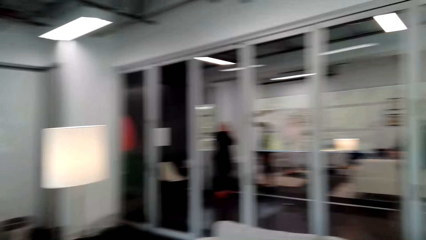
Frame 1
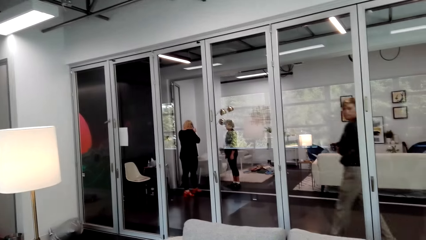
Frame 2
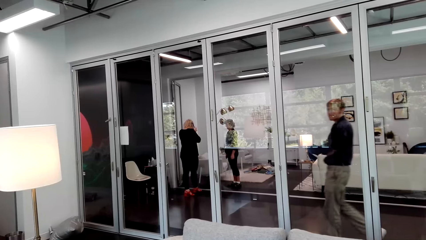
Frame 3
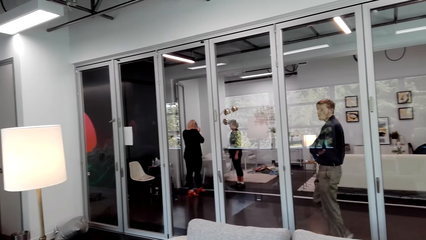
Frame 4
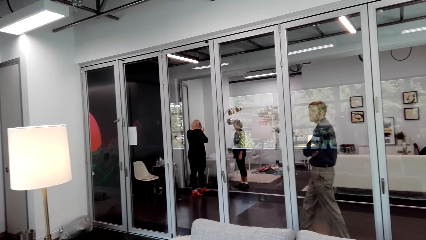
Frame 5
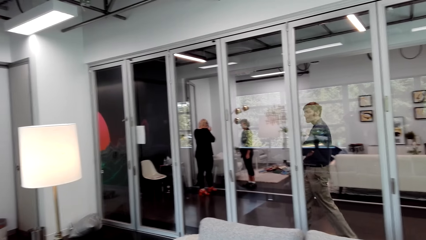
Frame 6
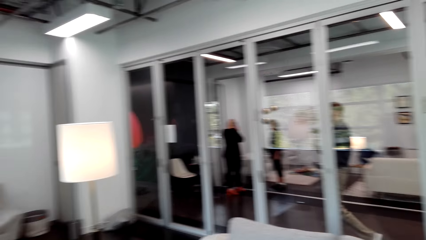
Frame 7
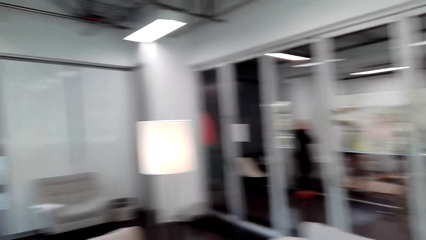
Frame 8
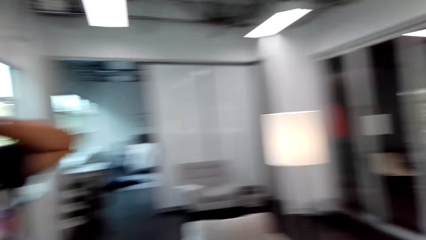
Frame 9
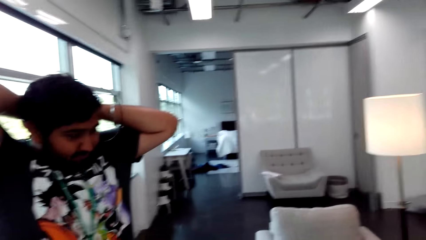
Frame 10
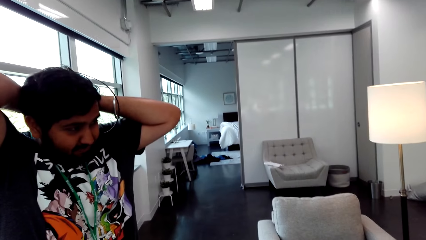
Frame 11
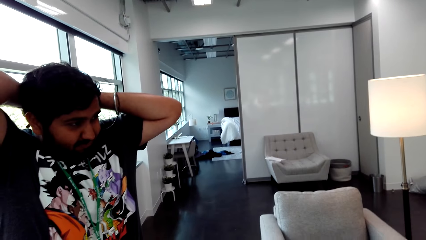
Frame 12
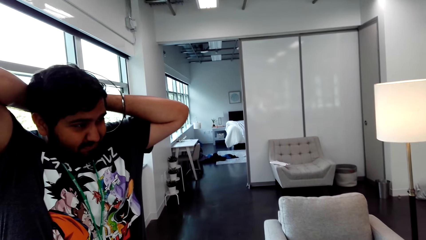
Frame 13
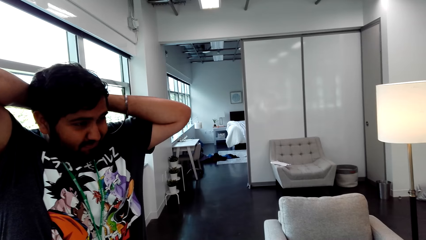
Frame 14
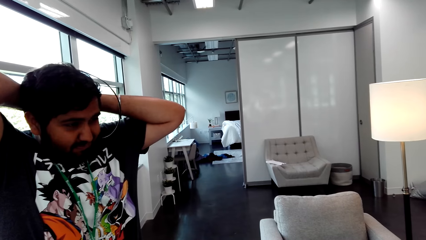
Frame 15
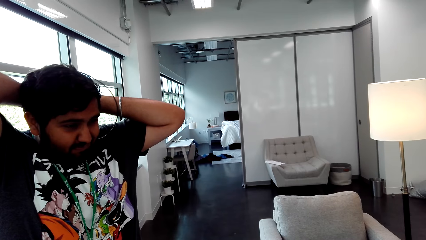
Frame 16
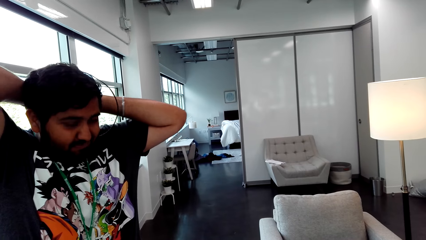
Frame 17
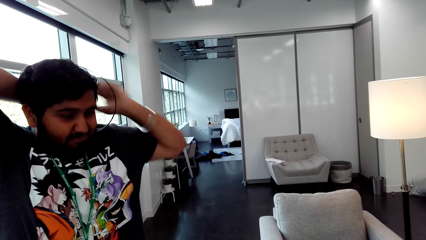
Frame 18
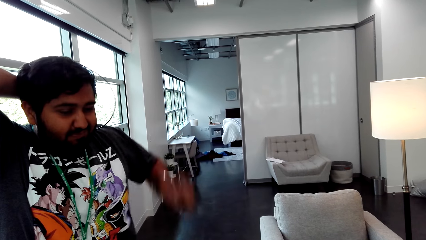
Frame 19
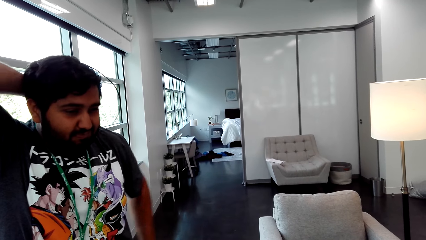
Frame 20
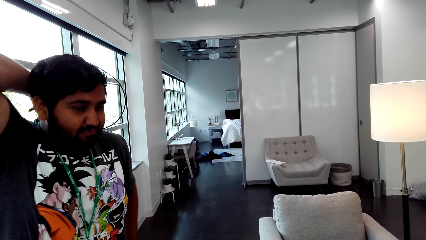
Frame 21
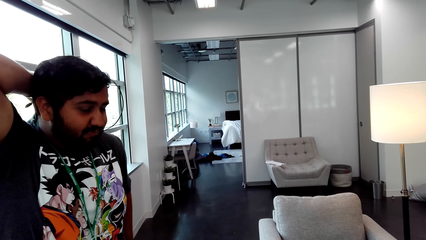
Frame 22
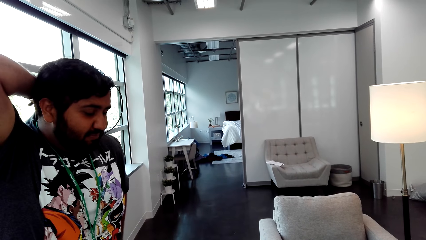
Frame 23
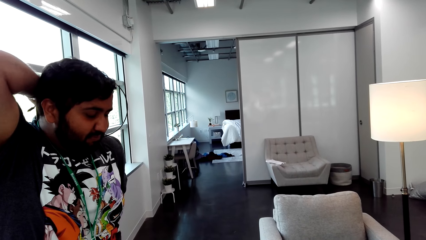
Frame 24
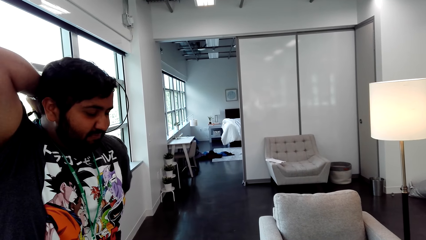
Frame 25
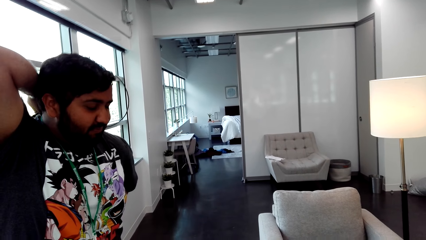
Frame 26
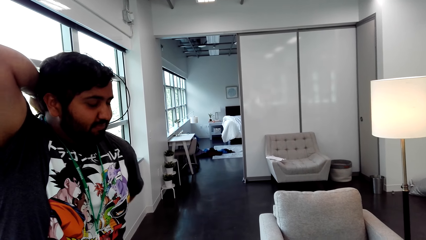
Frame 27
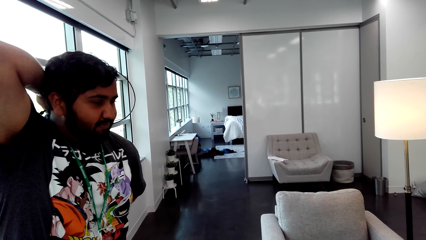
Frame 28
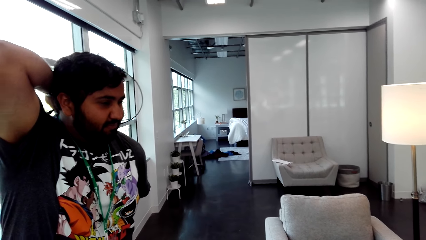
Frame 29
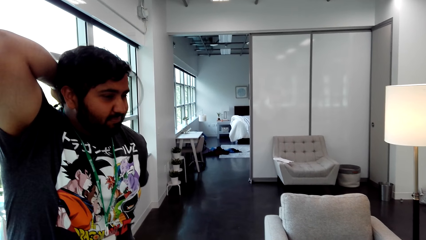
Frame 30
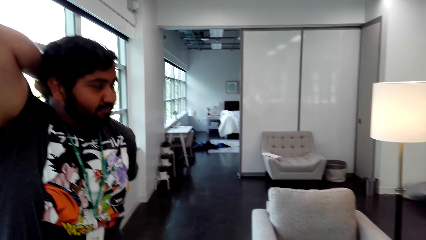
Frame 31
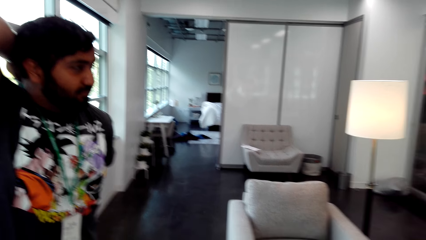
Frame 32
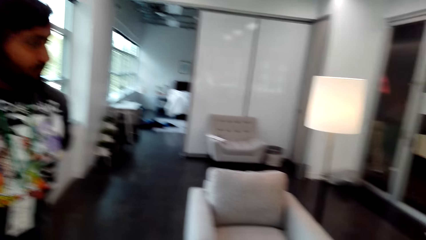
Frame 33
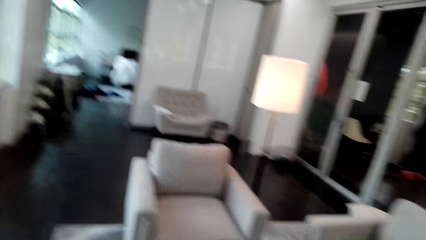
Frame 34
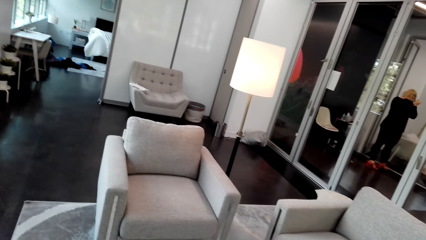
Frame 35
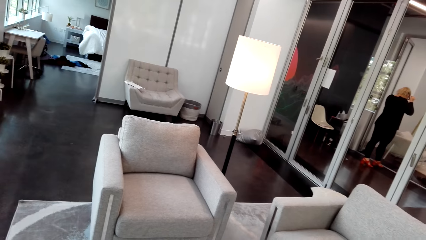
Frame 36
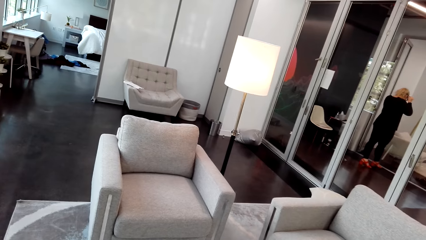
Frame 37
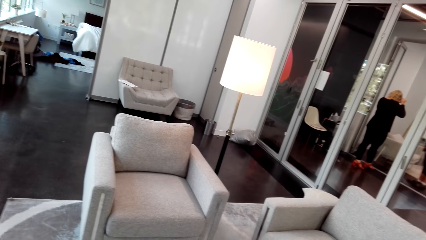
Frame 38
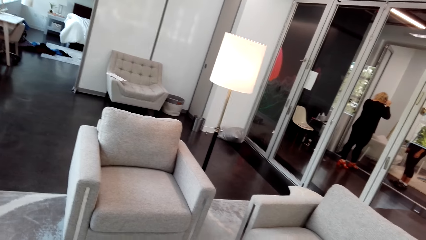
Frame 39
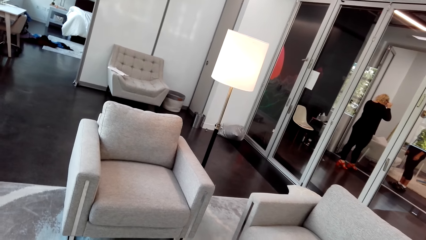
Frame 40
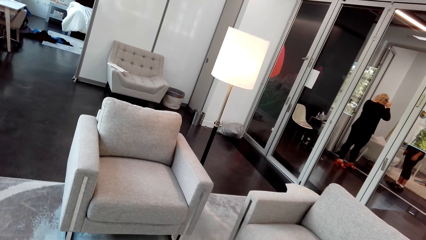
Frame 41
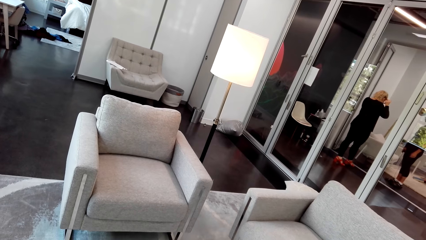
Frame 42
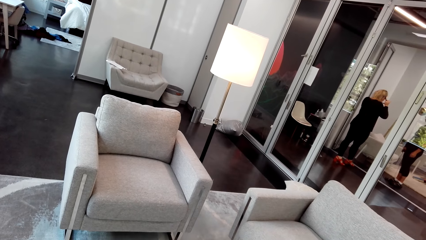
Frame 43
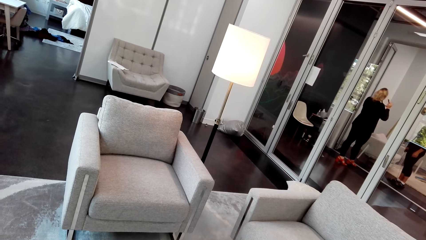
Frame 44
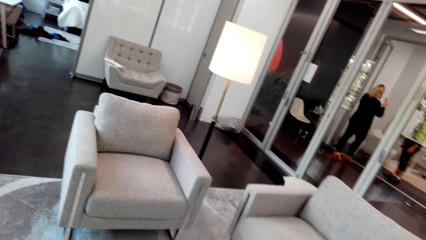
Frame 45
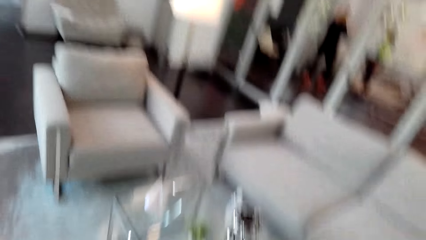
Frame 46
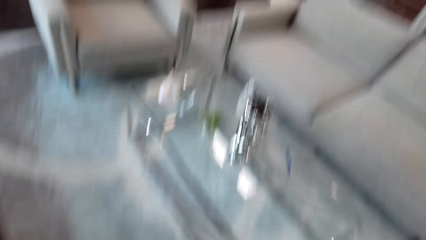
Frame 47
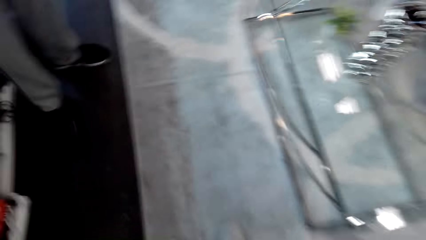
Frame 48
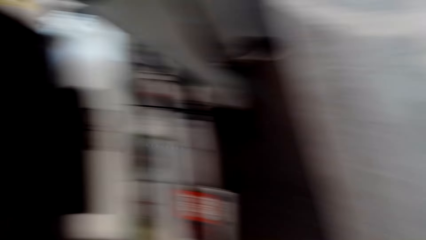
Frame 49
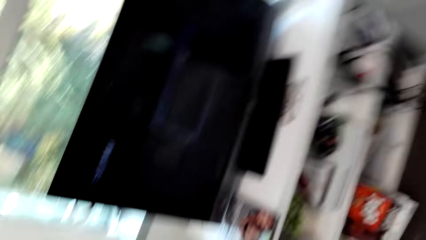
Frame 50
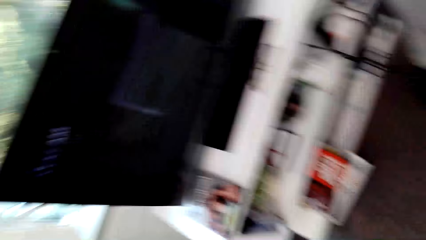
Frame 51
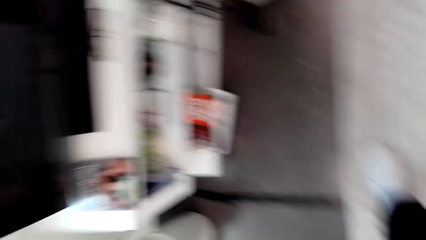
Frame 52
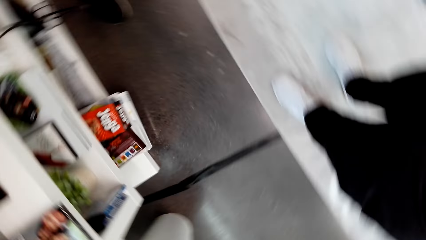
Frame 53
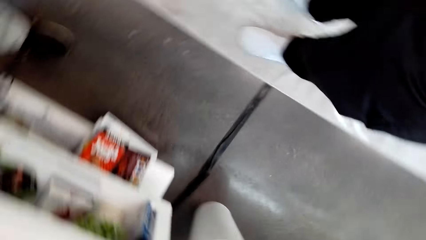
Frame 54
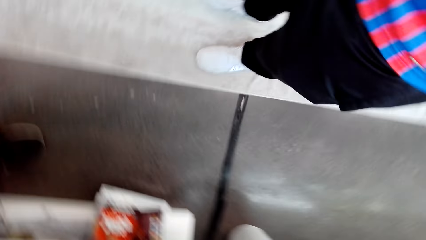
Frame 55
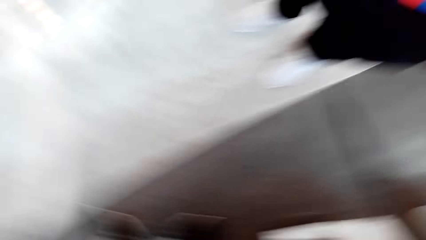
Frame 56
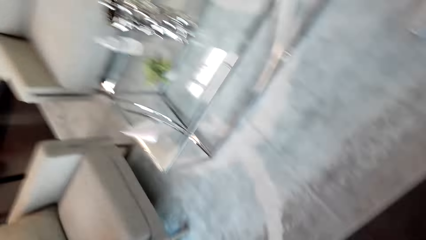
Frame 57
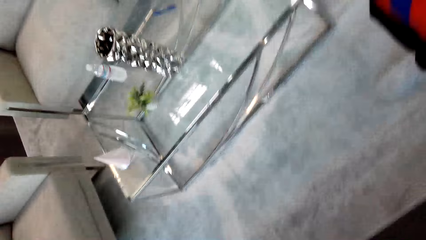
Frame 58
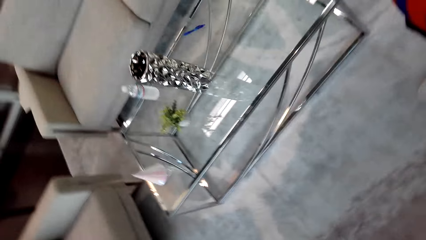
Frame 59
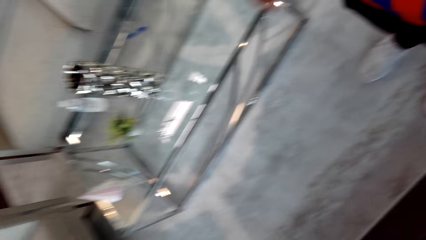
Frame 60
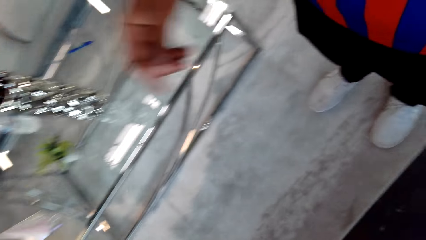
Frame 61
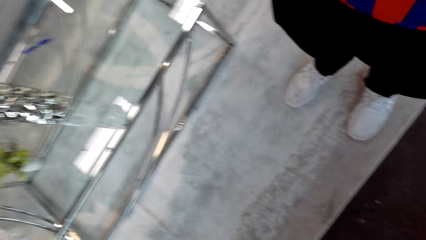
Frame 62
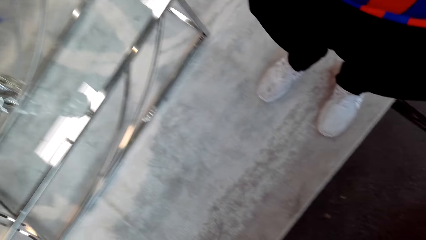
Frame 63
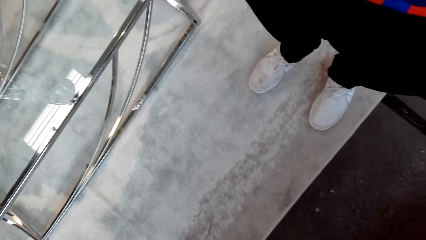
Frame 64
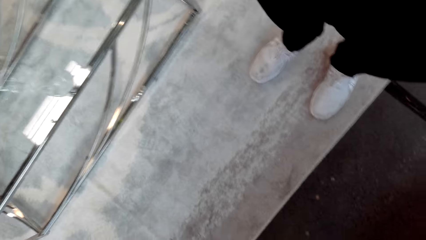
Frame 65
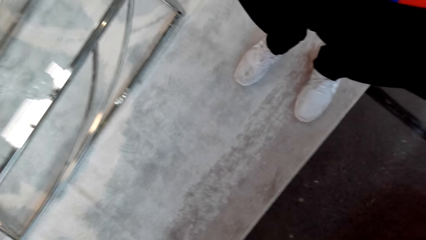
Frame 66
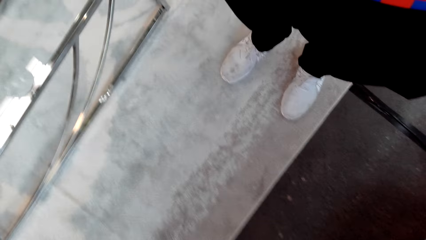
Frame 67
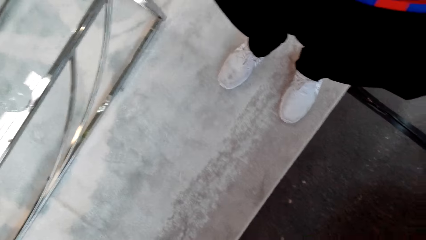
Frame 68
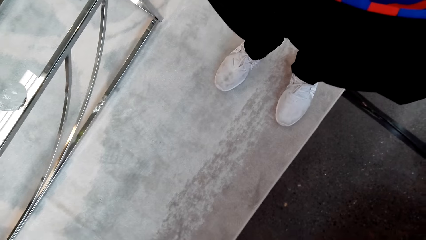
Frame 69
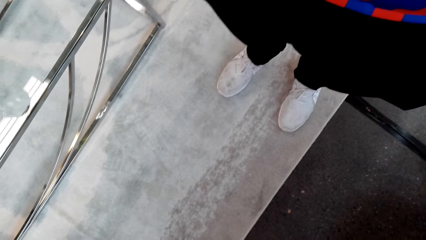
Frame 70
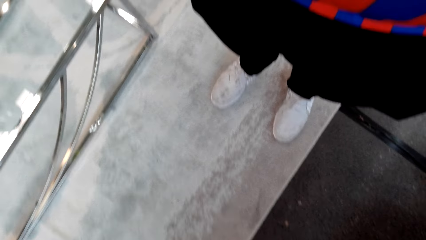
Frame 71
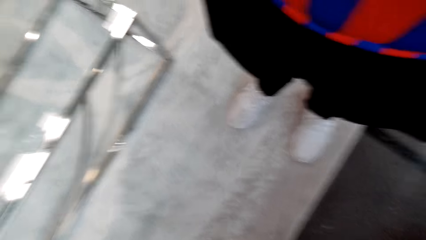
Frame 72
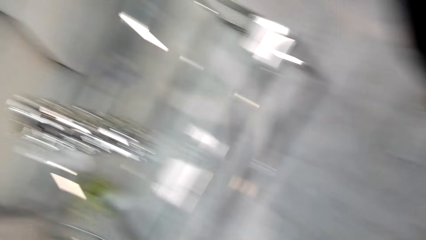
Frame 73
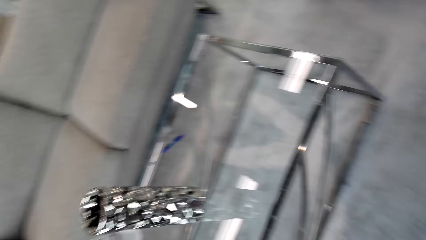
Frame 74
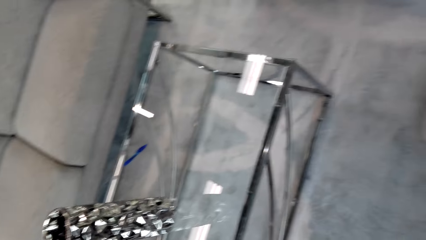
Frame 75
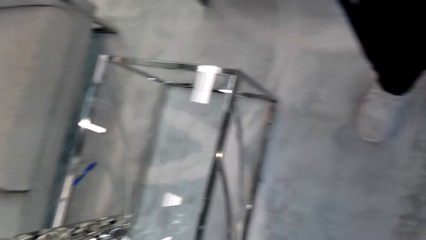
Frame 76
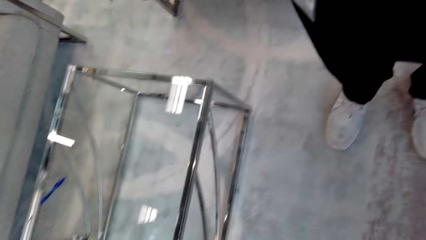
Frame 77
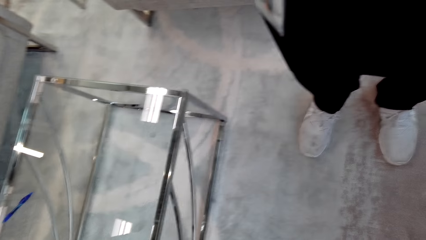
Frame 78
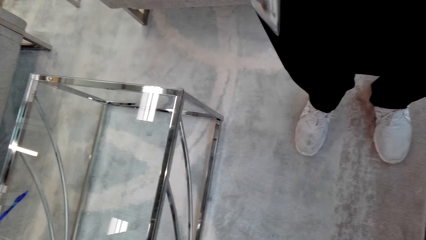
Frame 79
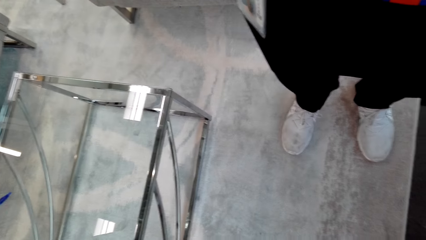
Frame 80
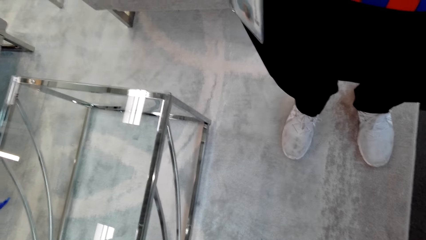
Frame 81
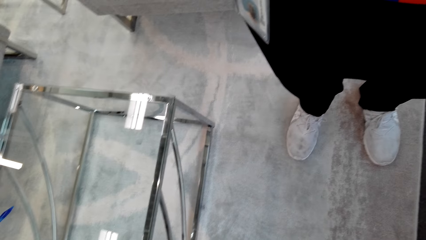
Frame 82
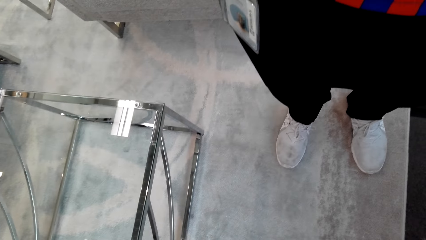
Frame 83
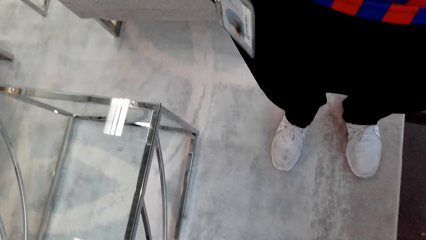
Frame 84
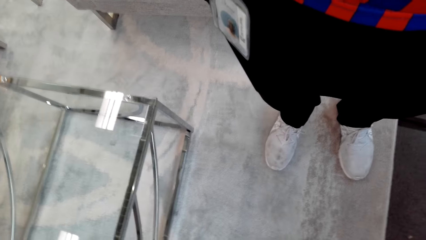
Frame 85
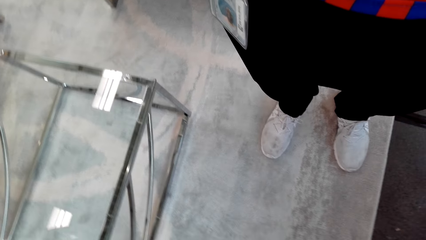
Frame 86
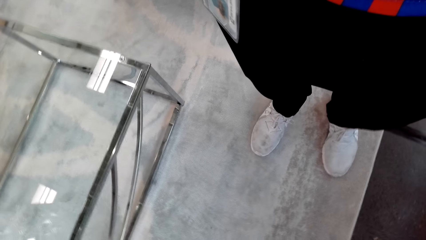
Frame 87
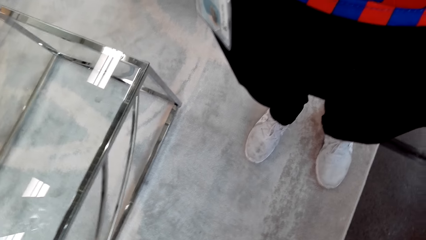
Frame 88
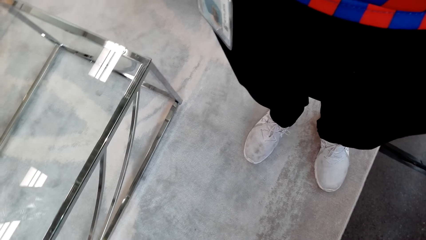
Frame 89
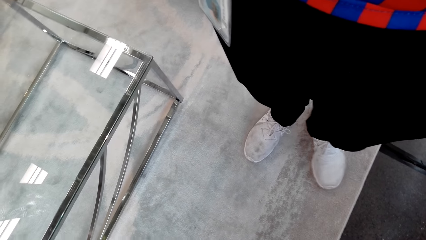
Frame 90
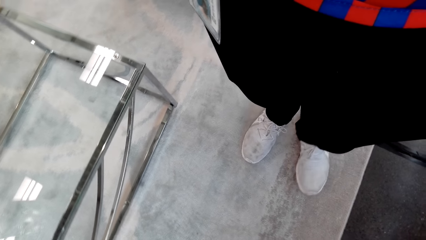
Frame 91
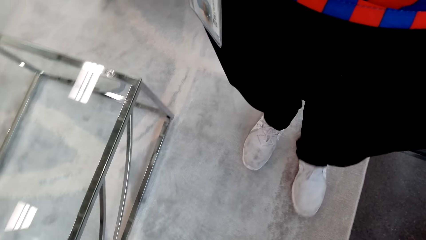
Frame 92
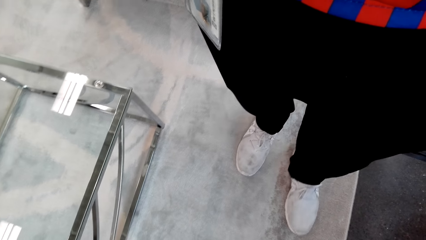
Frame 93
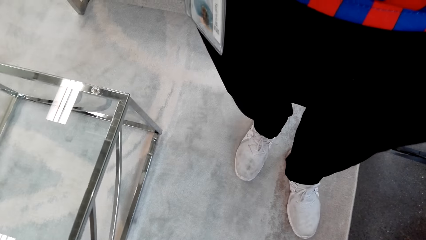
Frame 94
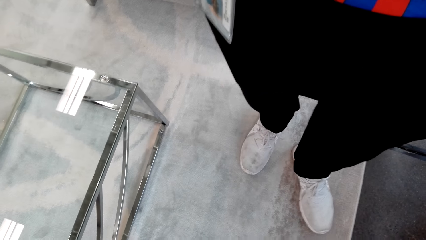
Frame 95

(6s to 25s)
A person wears the tag. The camera wearer fixes something at his back. He looks around. Another person lifts up his hands.
